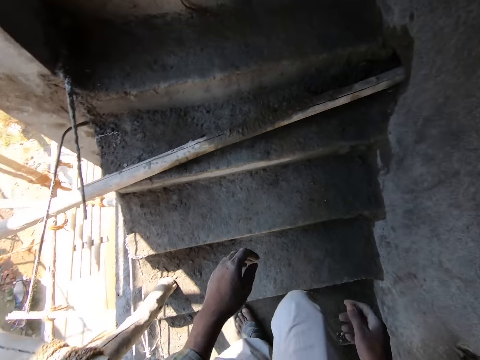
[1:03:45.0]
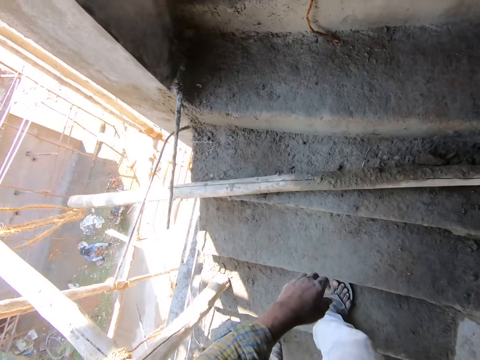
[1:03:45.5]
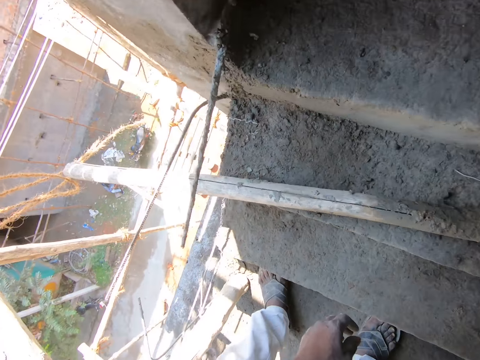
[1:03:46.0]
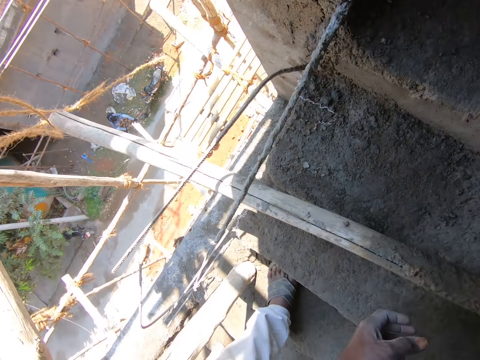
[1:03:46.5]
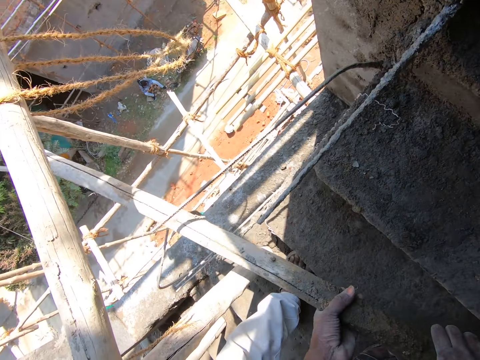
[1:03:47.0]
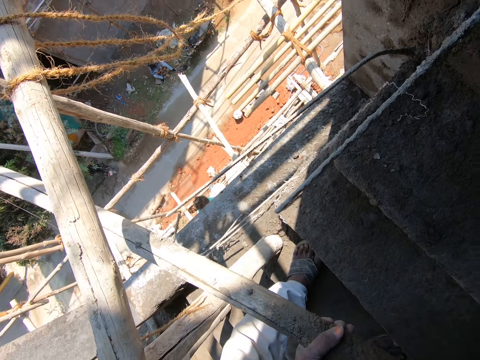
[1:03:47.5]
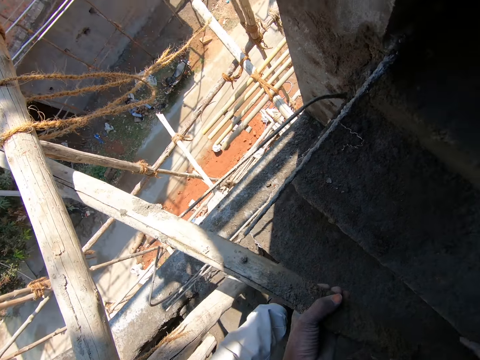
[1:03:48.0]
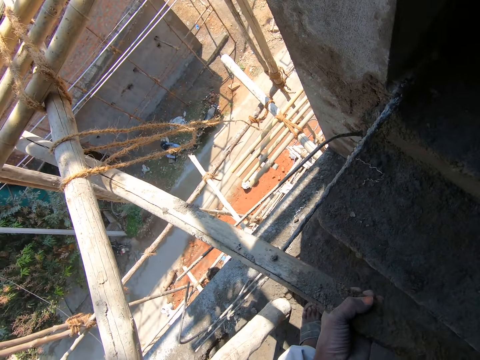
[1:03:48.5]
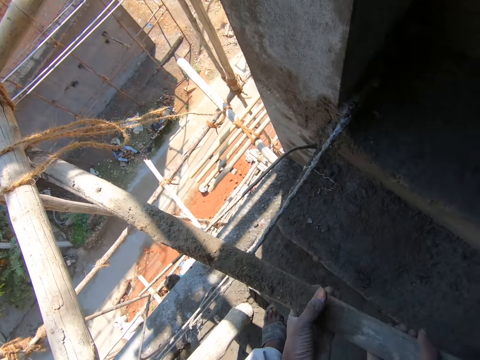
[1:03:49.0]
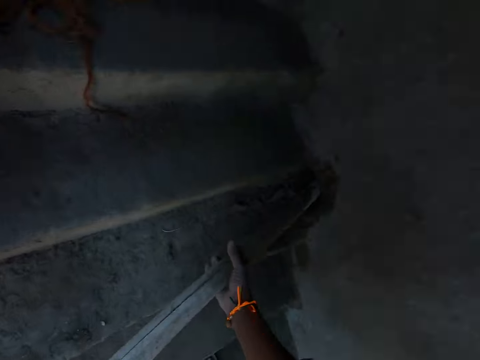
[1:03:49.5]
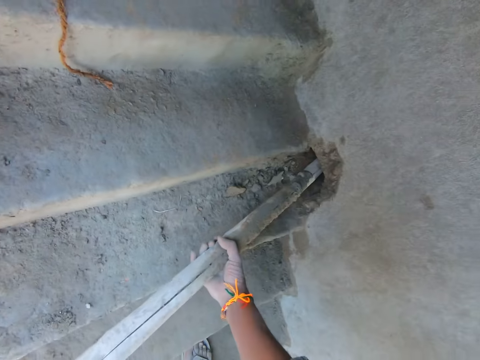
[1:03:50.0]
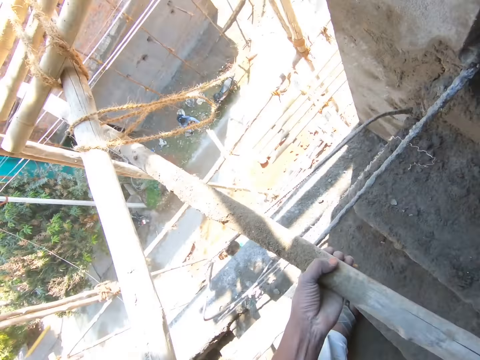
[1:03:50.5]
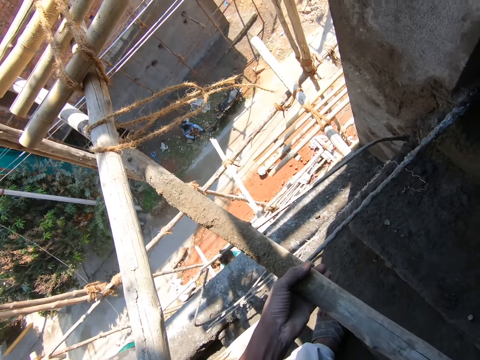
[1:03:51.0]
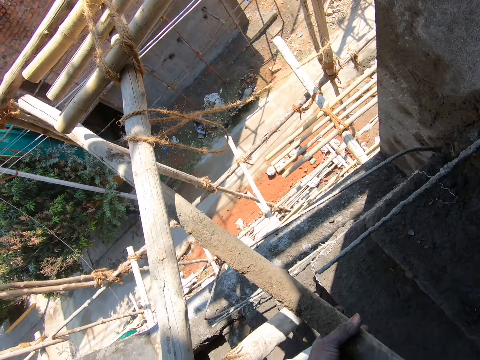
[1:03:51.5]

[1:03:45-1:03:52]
The camera wearer pulls the bamboo through the wall with his hands. He picks up a piece of wood on the stairs.

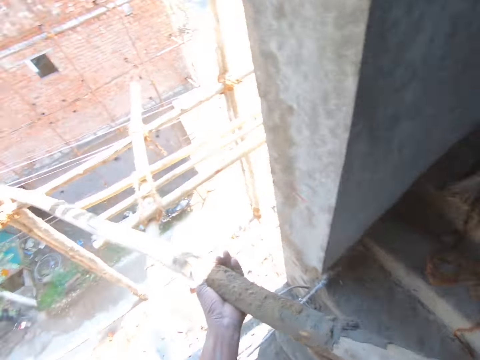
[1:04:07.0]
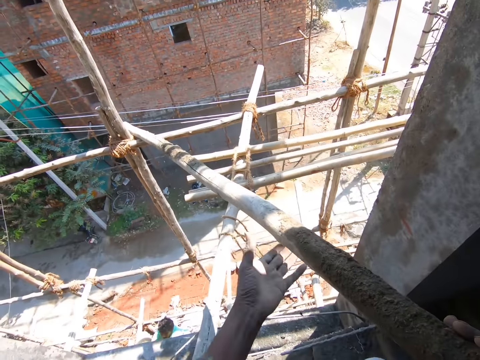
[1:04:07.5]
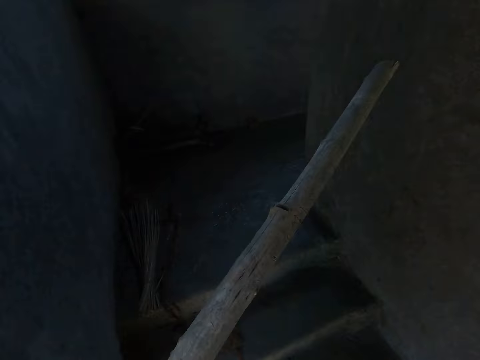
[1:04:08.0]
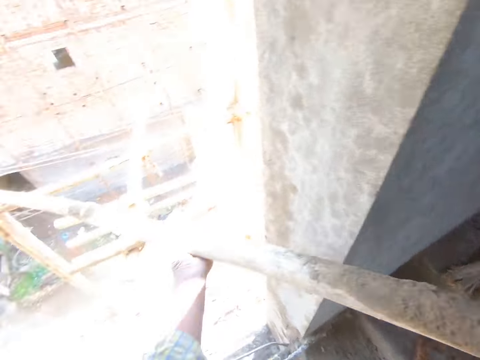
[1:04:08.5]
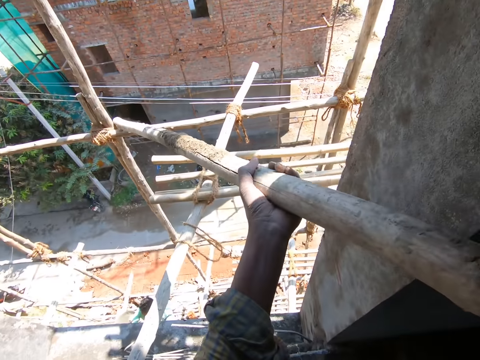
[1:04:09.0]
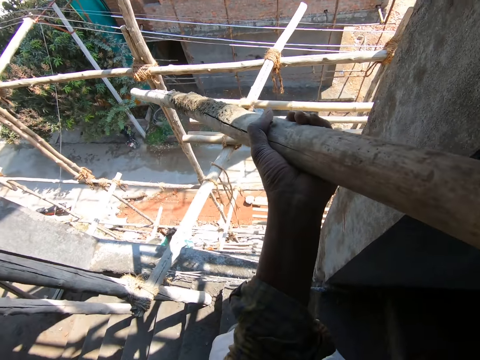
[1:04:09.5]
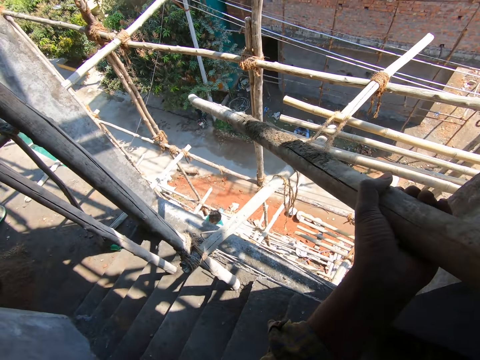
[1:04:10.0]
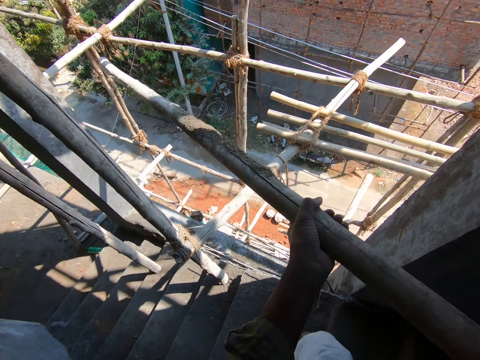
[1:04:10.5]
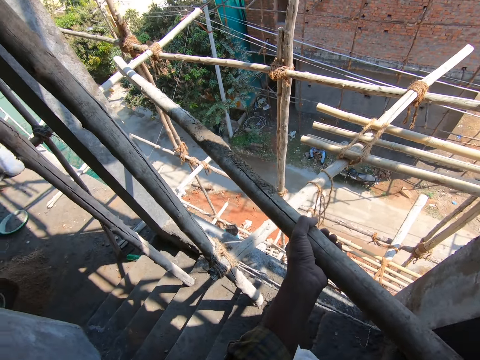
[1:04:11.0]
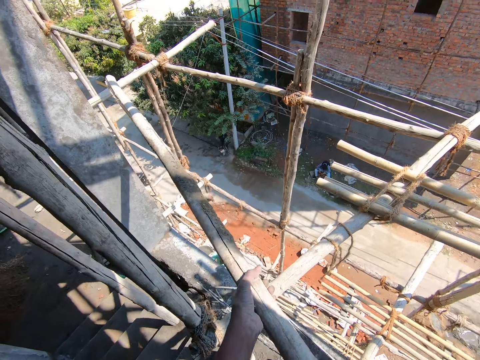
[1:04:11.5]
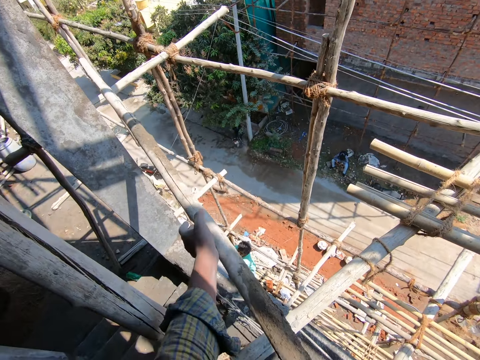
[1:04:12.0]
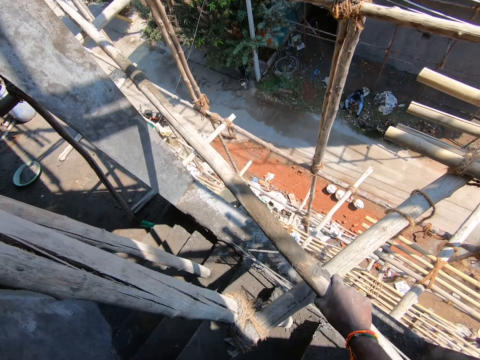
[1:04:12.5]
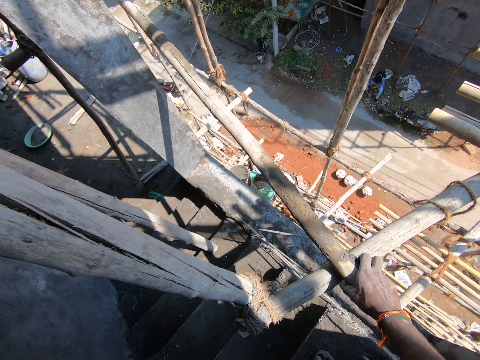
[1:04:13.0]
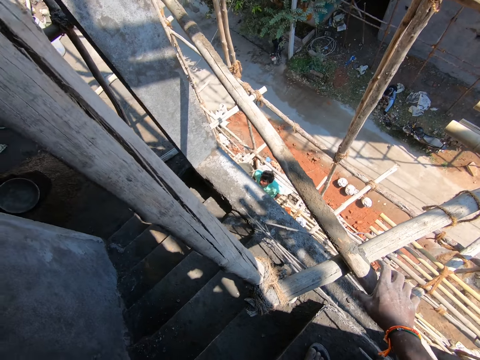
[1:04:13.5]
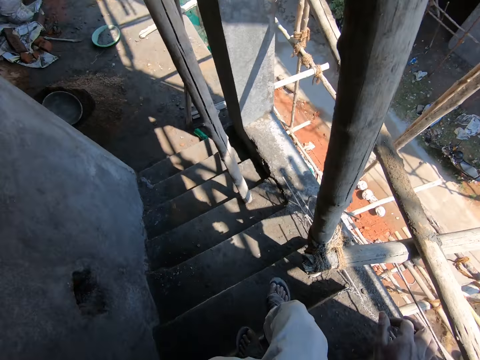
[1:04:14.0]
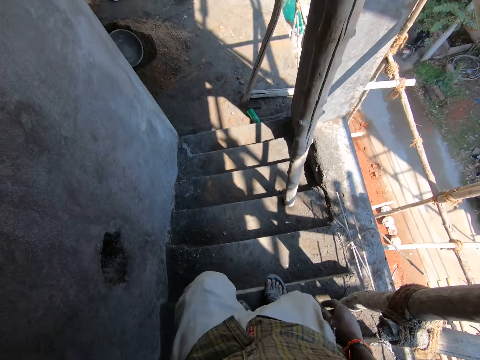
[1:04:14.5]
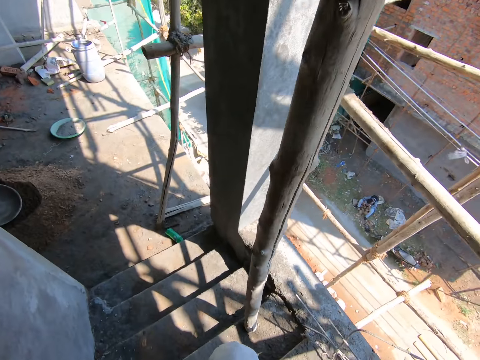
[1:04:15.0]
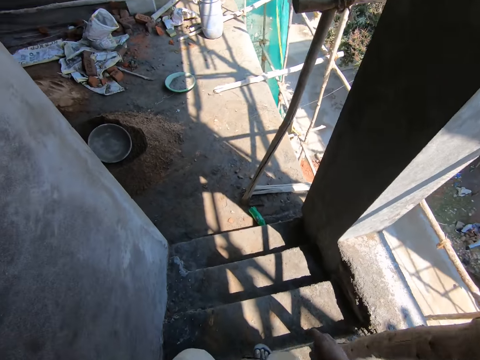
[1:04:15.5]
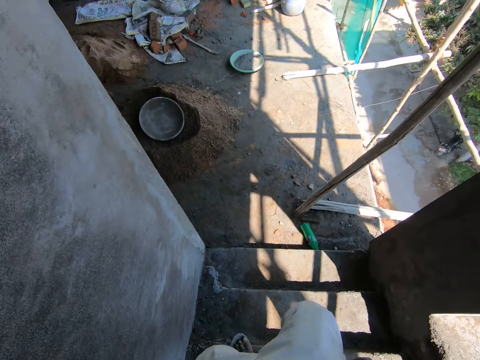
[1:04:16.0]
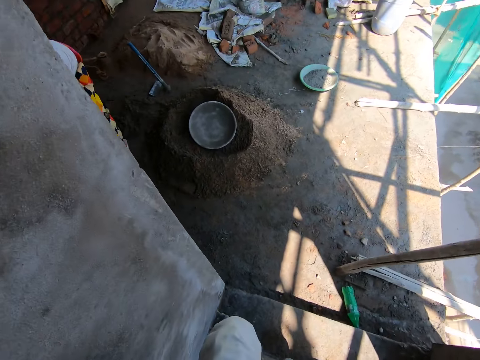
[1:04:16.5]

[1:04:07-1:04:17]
The camera wearer carries the bamboo with his hands. He places the bamboo in his hands on a scaffolding. He walks down the stairs.

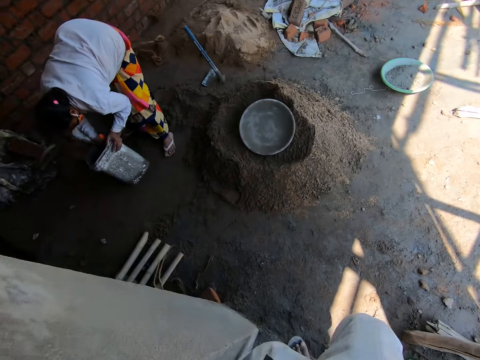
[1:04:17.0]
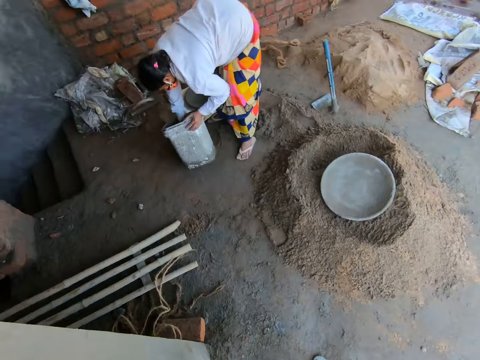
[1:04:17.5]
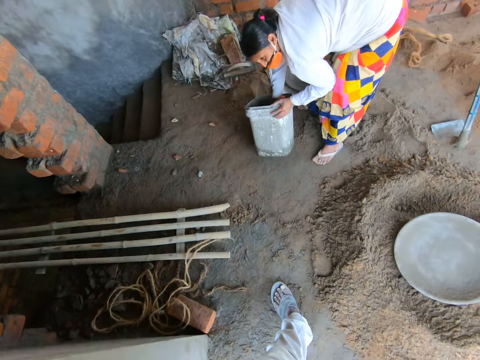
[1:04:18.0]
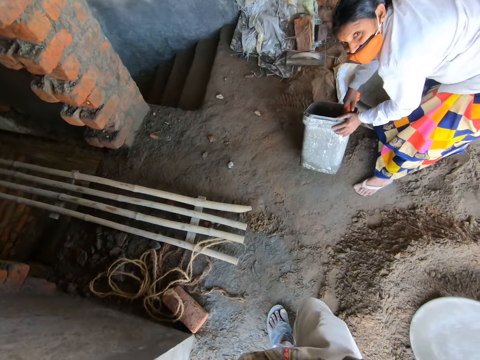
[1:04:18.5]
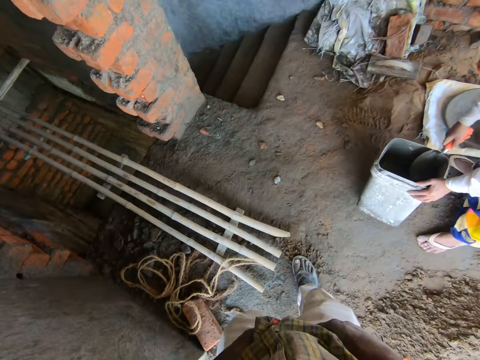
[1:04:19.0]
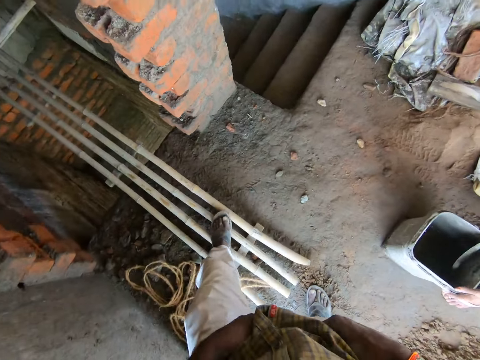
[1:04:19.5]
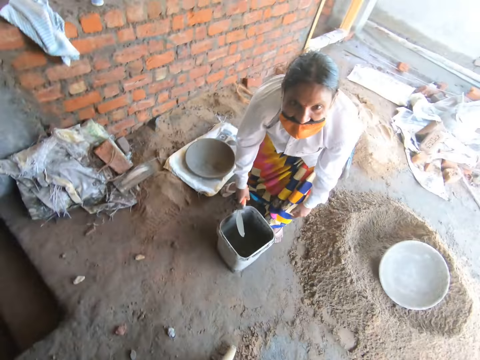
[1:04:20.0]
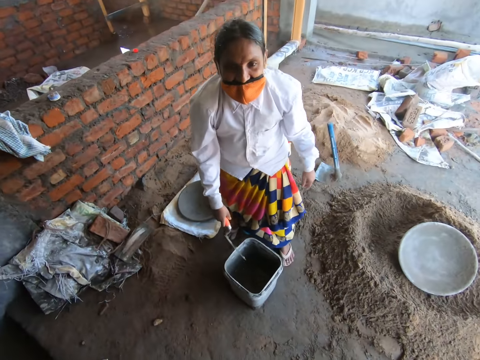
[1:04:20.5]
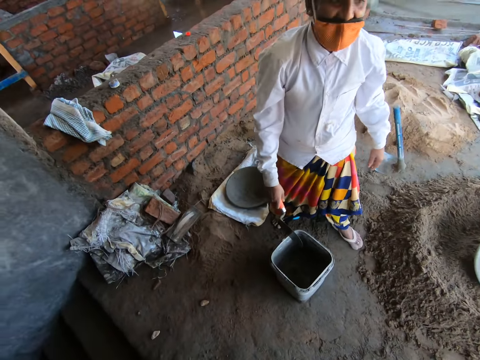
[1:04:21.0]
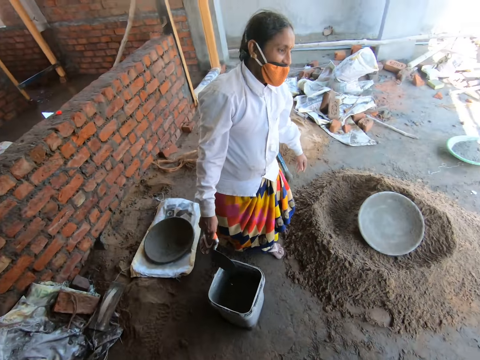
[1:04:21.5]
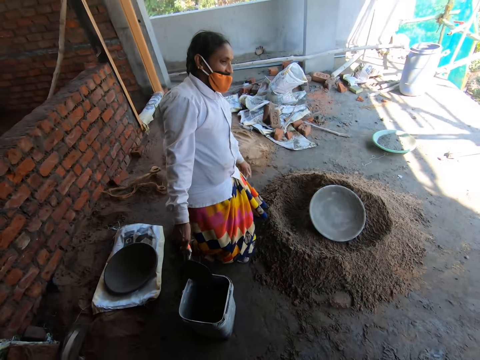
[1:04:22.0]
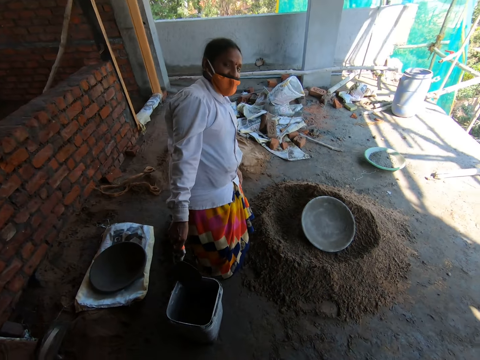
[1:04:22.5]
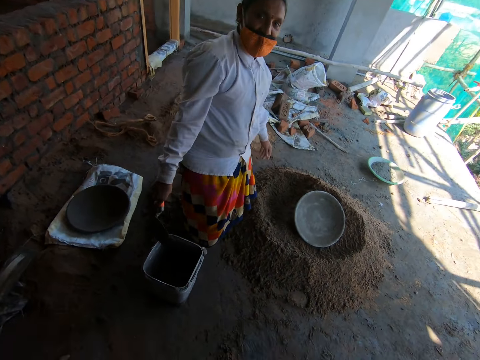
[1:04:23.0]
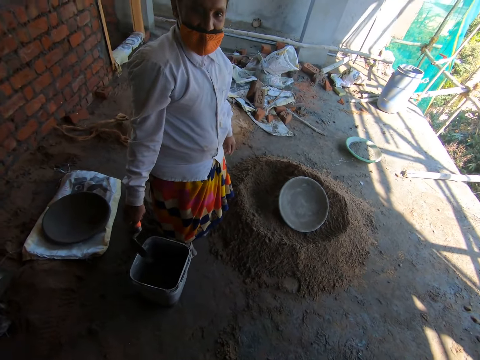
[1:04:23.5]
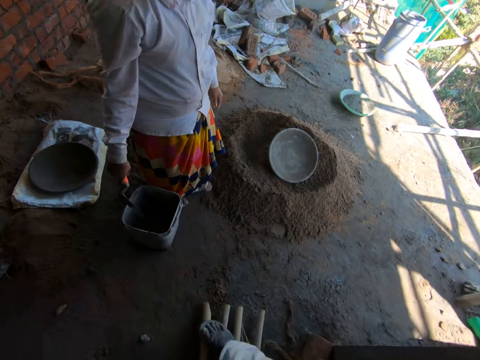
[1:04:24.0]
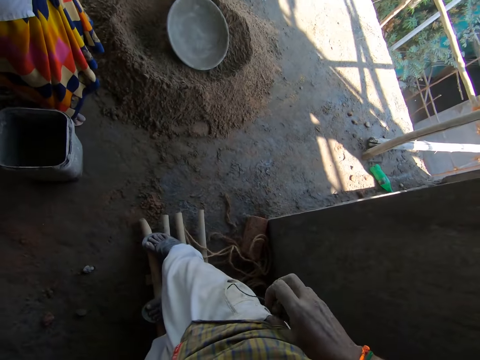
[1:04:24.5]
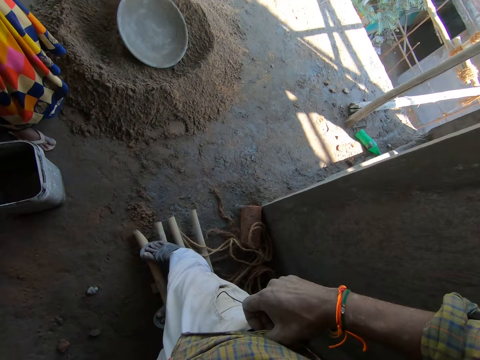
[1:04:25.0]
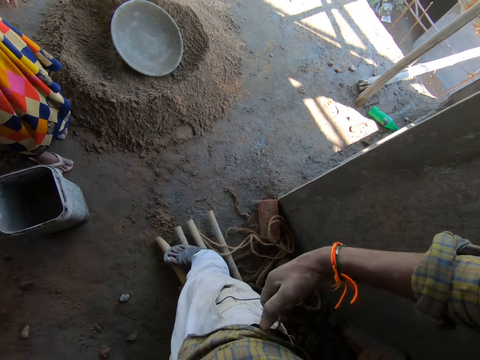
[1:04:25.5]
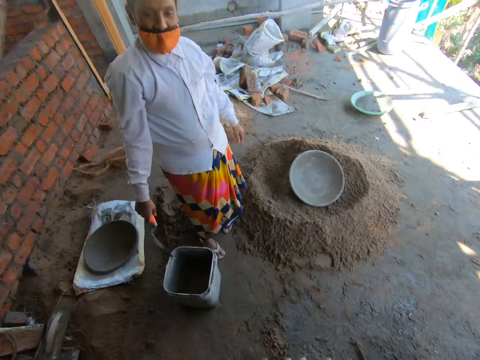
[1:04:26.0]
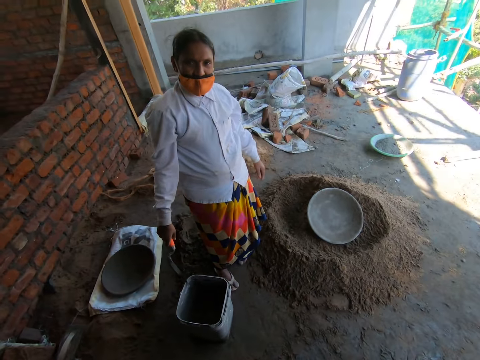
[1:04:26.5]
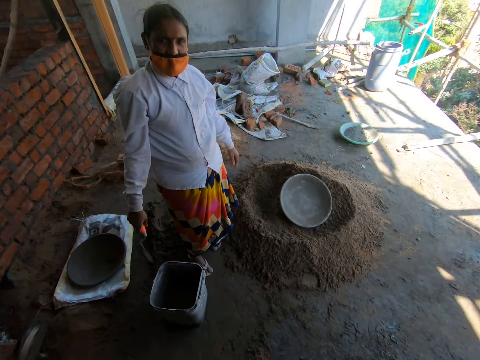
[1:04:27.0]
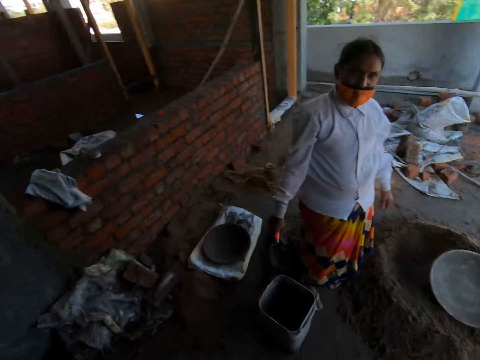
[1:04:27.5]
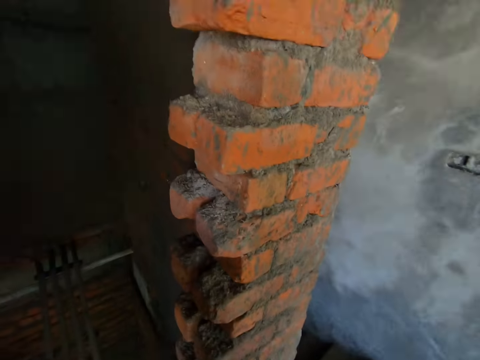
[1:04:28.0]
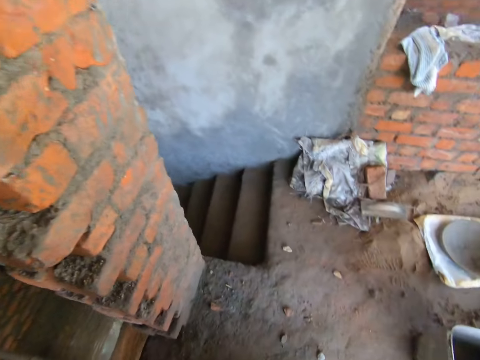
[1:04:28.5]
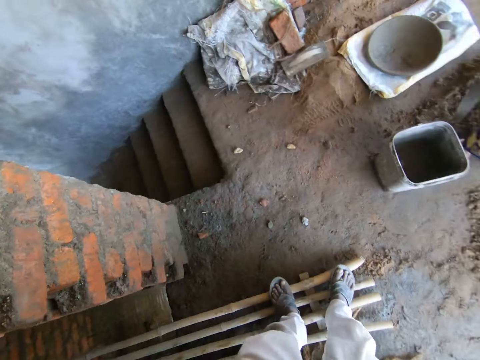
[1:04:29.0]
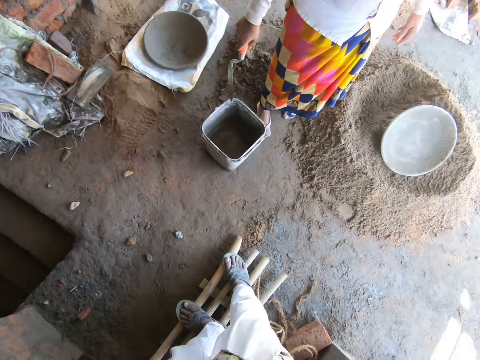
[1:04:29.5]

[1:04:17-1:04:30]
A woman holds a bucket on the floor. The camera wearer walks on the floor. He interacts with the woman. He stands on the floor. The woman stands on the floor. The camera wearer pulls a wire with his right hand.
